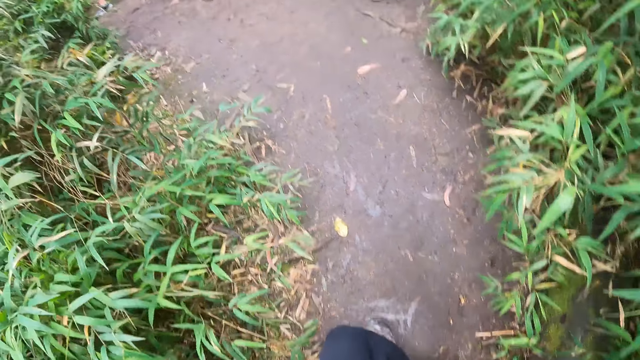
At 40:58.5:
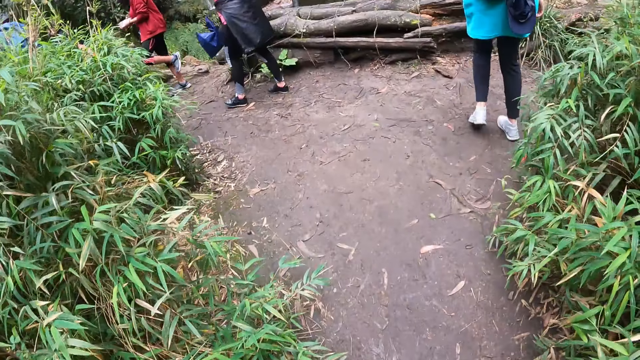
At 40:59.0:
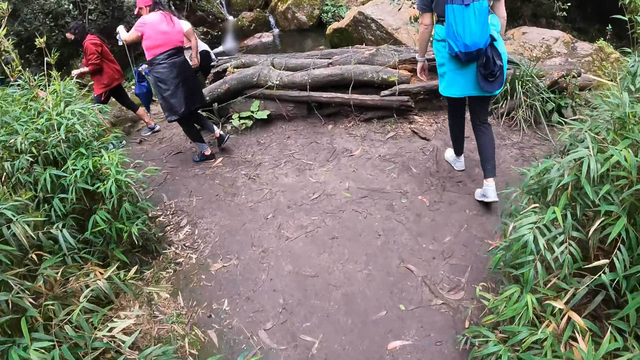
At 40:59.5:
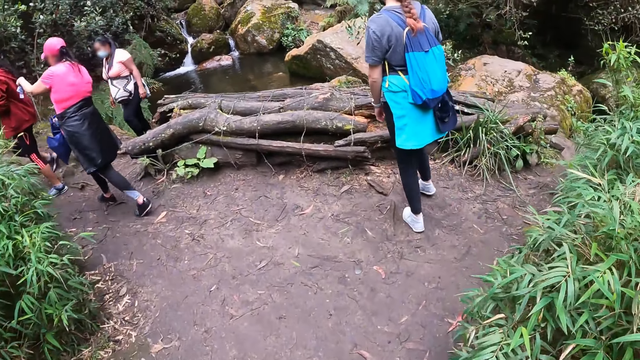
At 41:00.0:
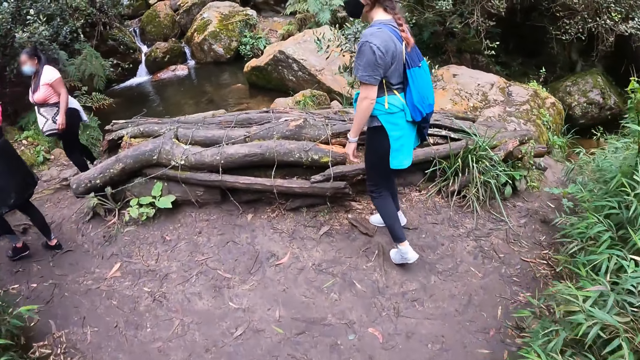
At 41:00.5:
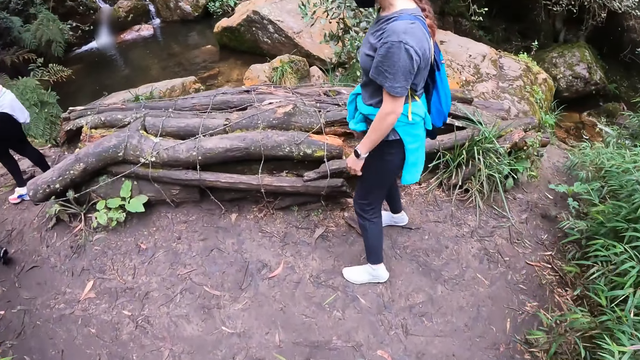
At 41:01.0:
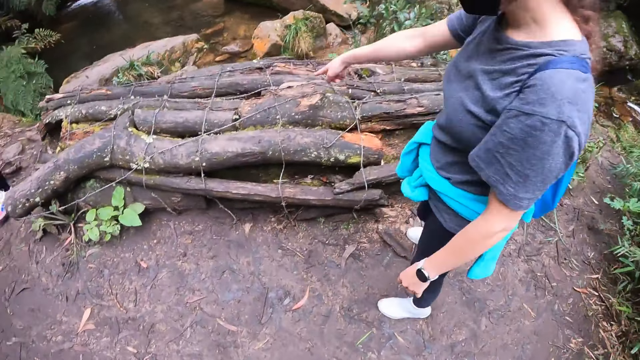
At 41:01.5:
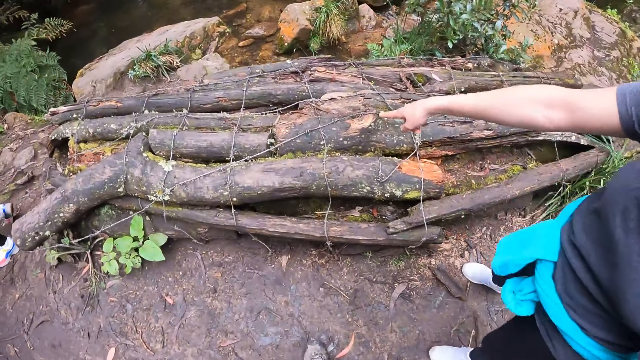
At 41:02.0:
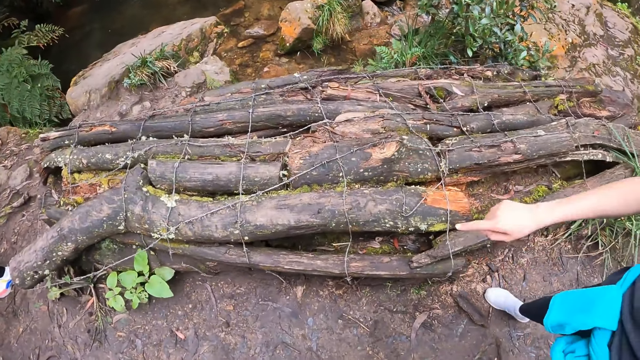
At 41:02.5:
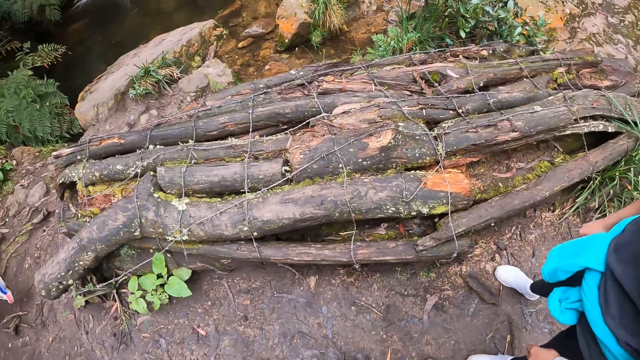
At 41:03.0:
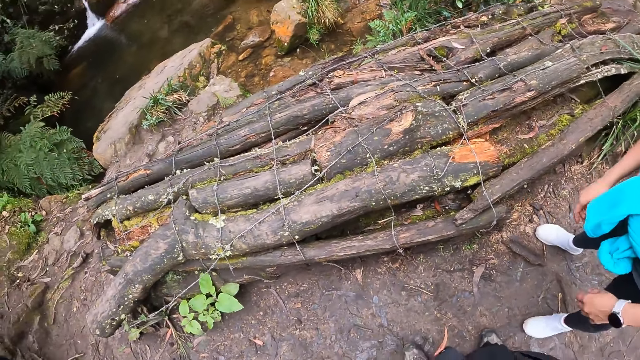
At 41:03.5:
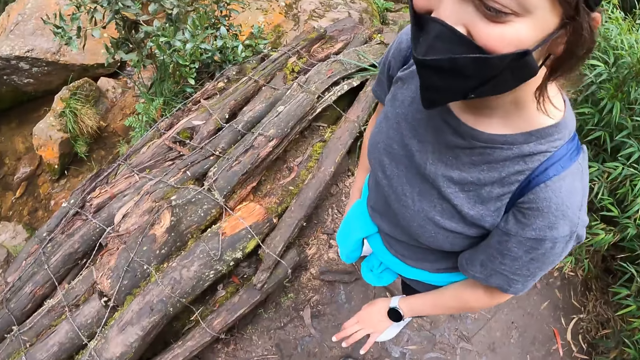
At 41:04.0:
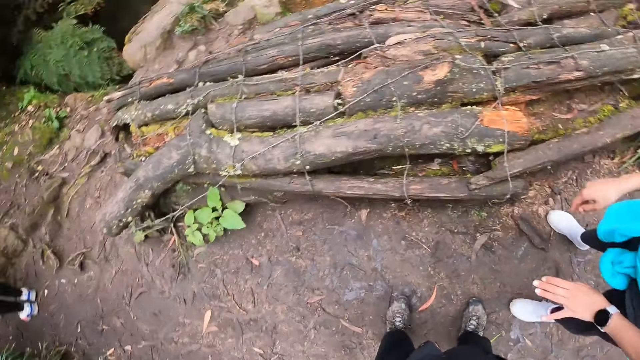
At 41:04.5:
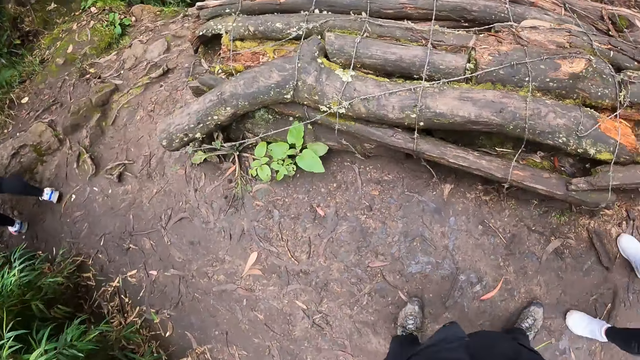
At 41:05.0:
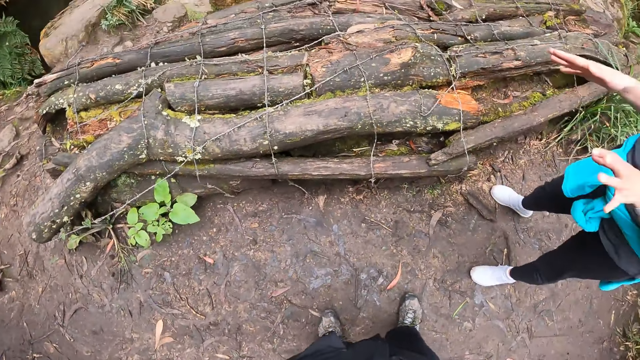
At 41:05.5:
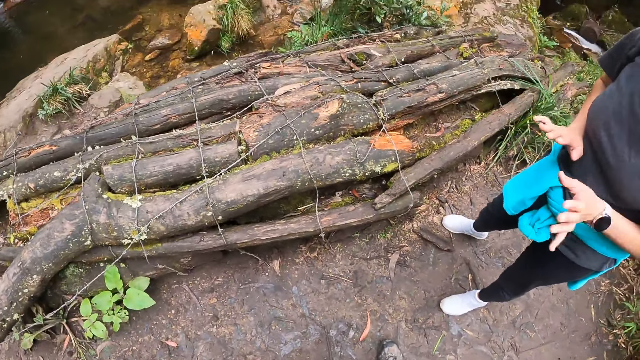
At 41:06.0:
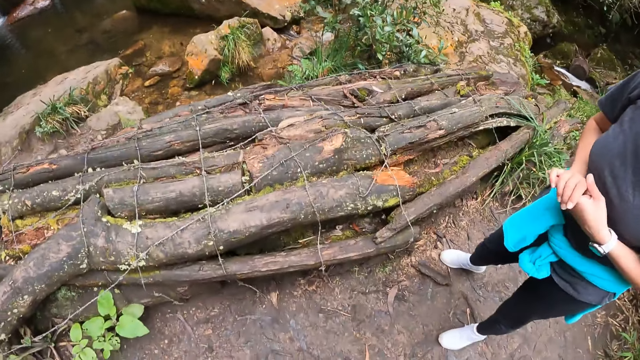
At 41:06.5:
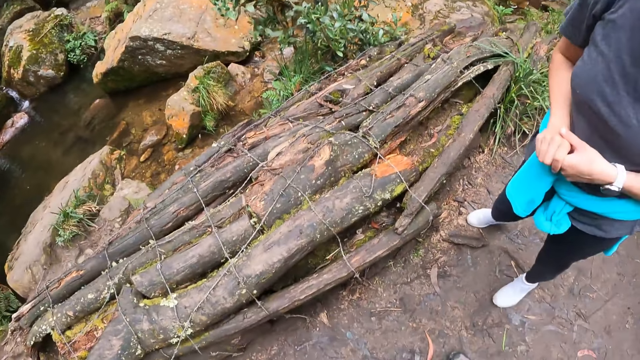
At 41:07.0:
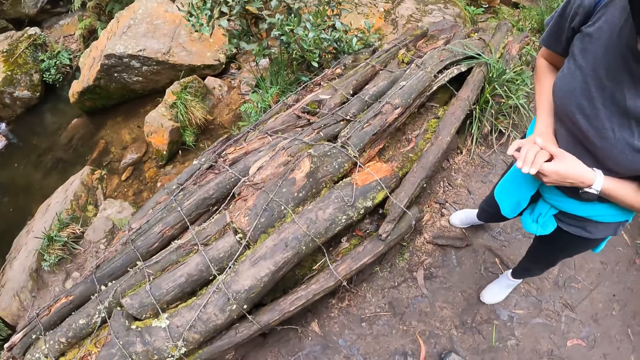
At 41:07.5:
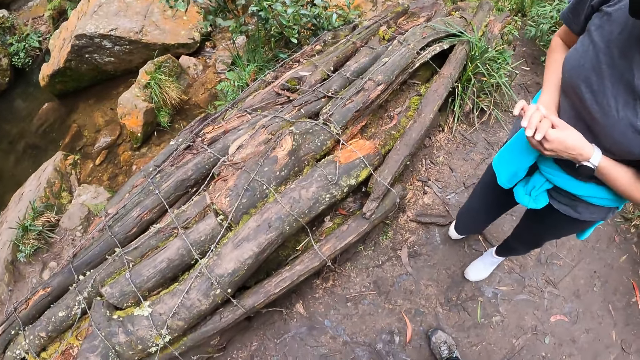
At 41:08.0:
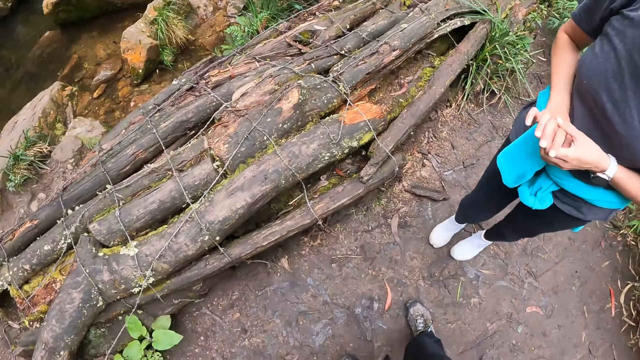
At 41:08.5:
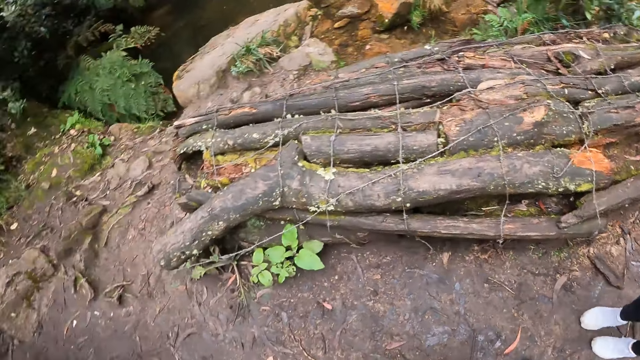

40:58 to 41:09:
The woman interacts with the camera wearer. The woman points at the tree logs. The camera wearer looks around.

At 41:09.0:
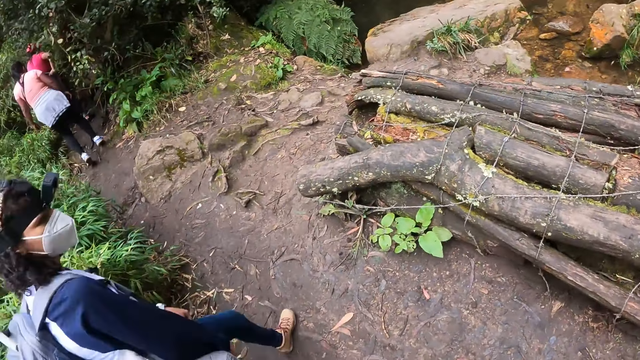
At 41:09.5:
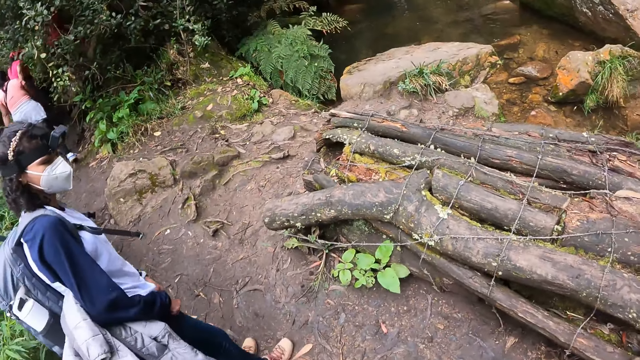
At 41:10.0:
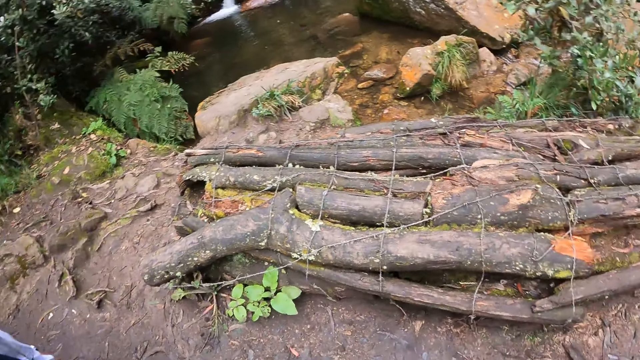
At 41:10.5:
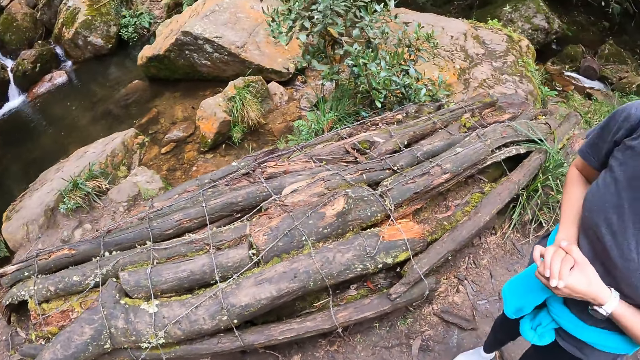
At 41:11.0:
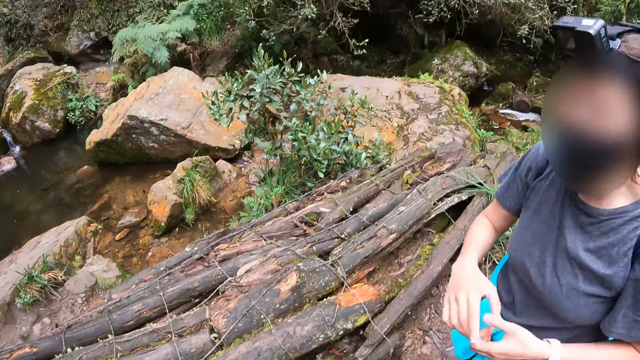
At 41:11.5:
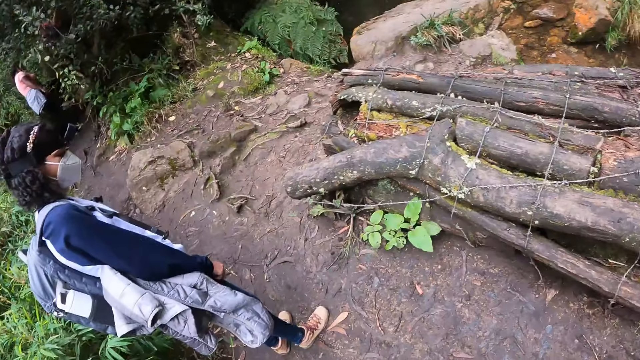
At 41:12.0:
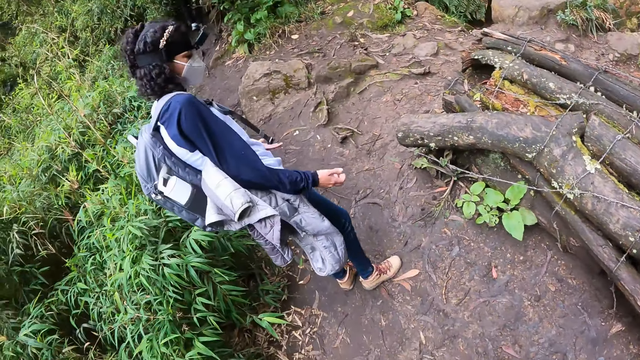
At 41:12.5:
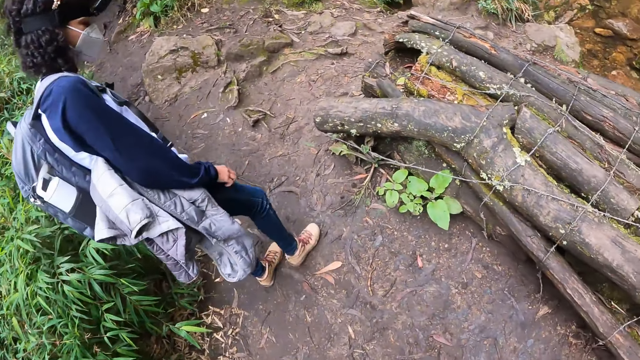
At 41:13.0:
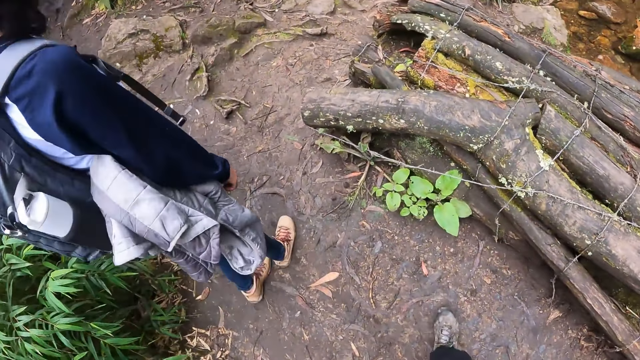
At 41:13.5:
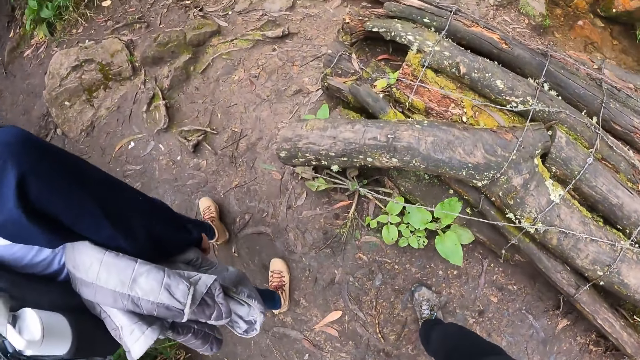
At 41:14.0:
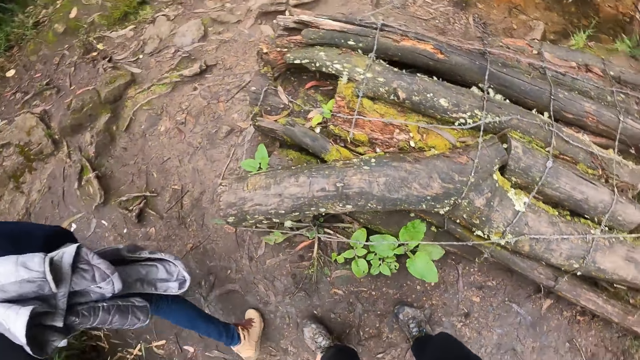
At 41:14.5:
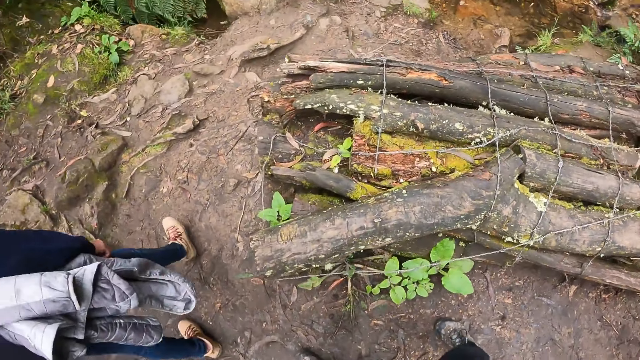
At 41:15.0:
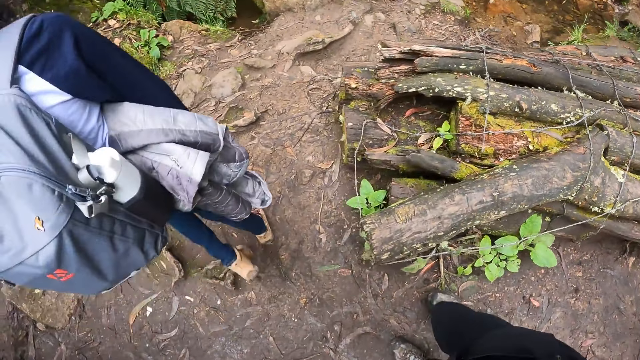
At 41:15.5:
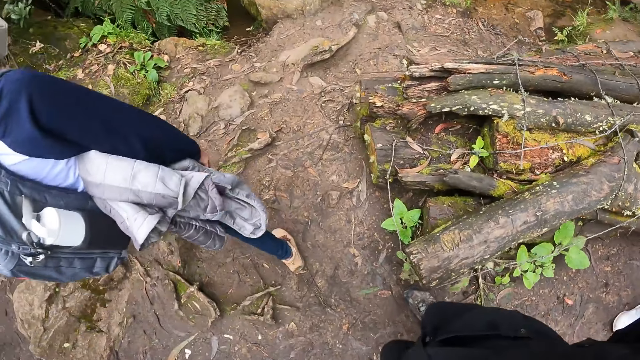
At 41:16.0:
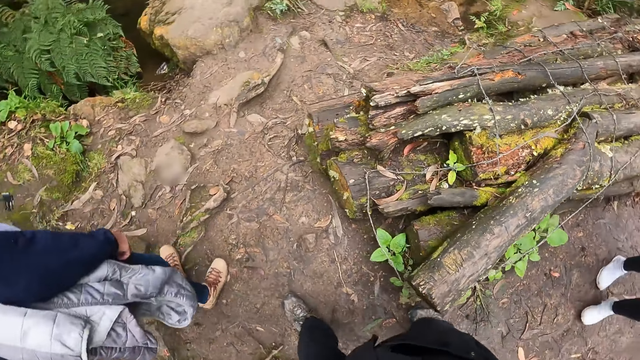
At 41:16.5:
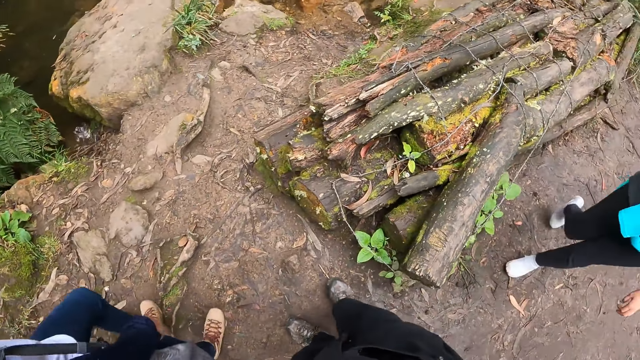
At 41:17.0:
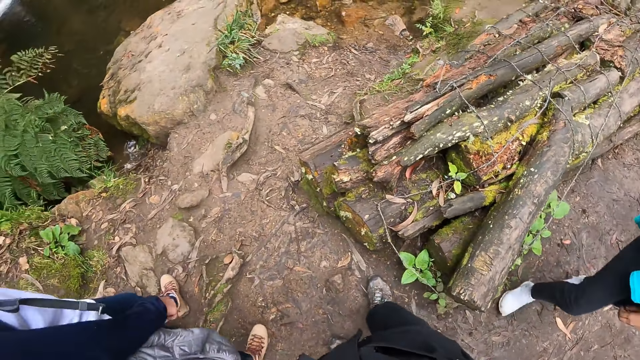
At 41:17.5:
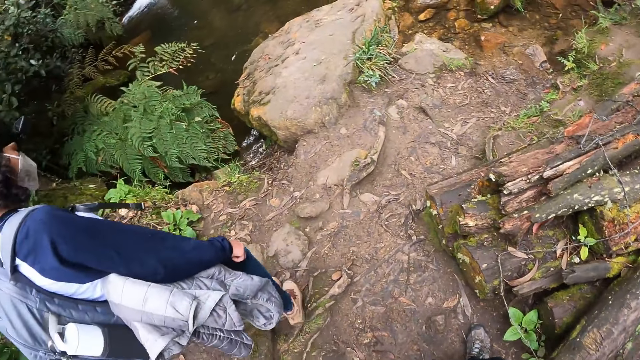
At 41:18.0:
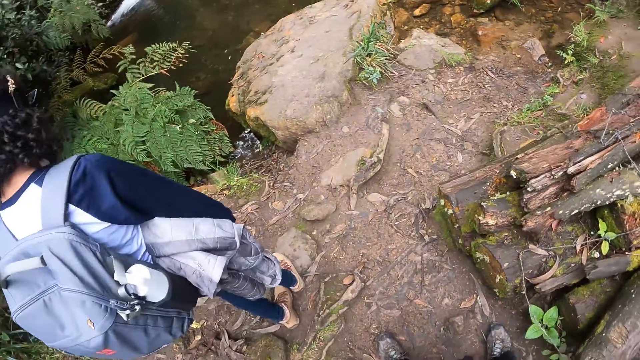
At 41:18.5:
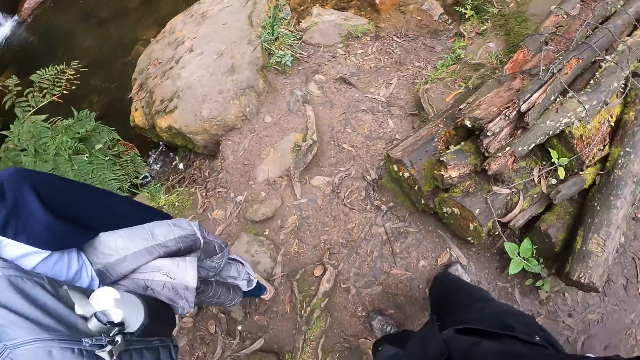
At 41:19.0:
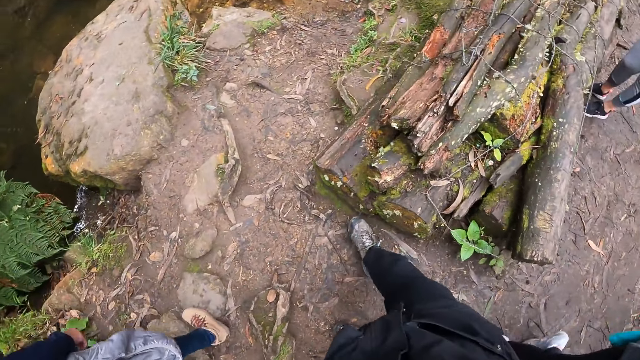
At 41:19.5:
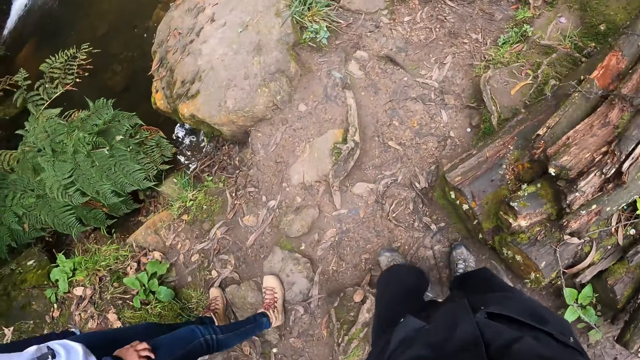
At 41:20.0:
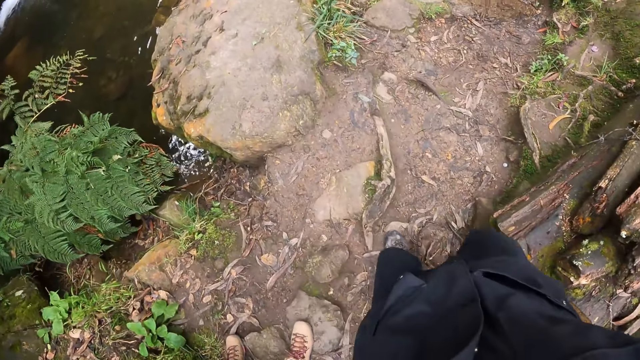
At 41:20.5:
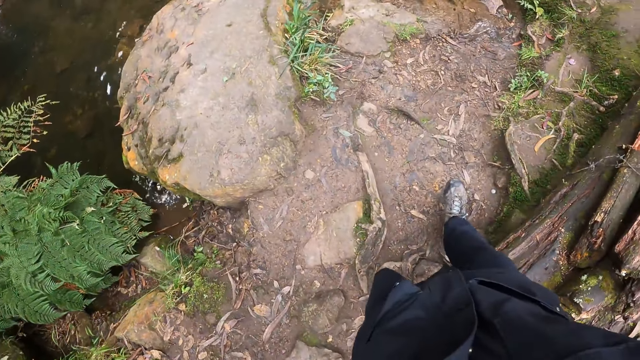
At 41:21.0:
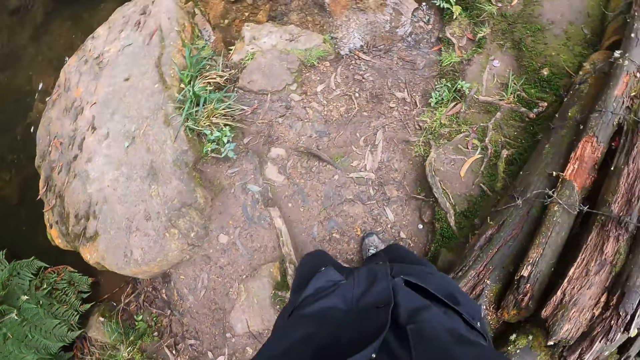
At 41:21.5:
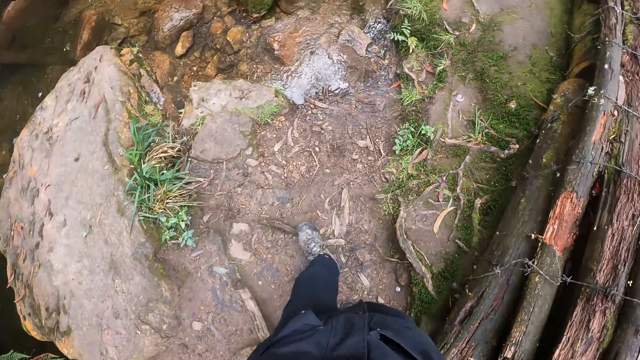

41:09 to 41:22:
Another woman interacts with the camera wearer and the first woman. The camera wearer walks around.
